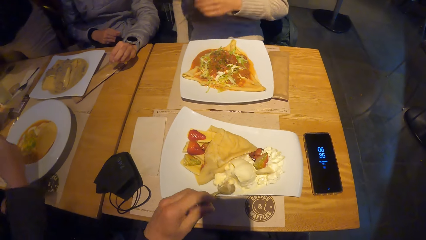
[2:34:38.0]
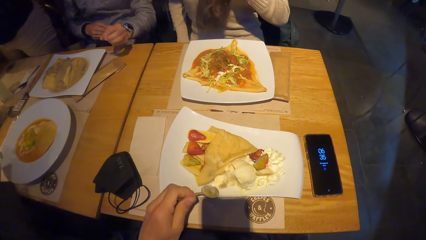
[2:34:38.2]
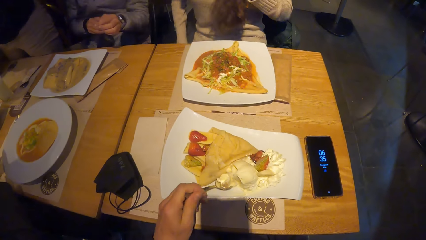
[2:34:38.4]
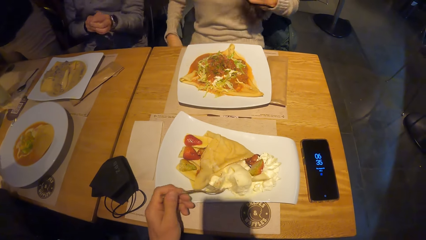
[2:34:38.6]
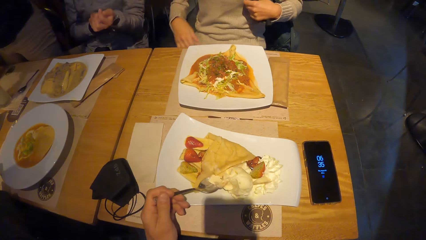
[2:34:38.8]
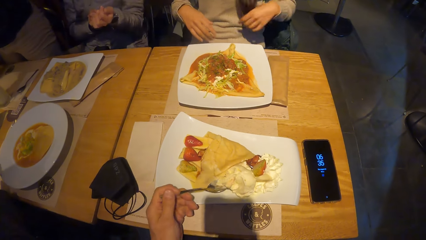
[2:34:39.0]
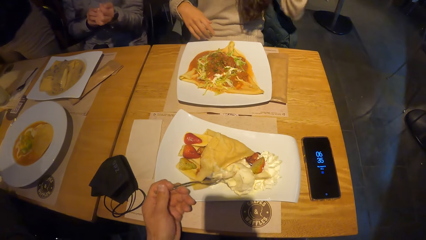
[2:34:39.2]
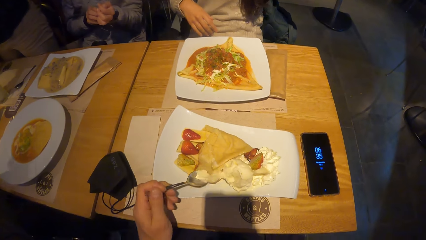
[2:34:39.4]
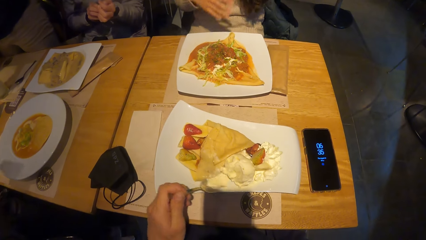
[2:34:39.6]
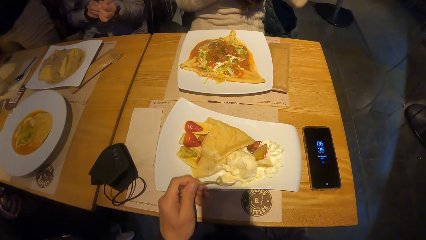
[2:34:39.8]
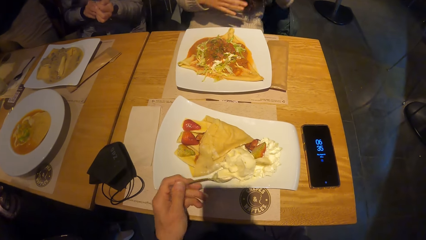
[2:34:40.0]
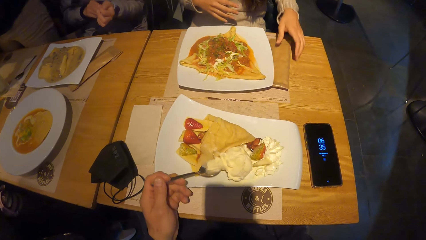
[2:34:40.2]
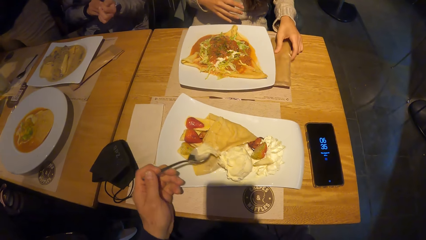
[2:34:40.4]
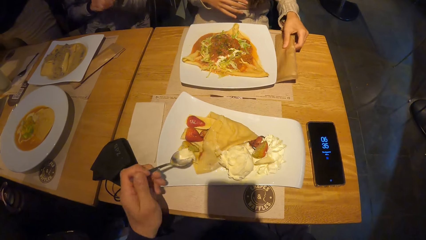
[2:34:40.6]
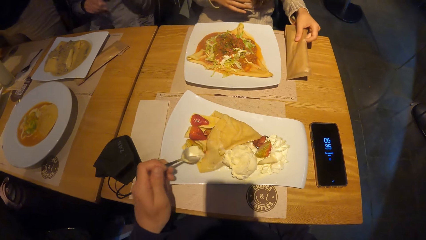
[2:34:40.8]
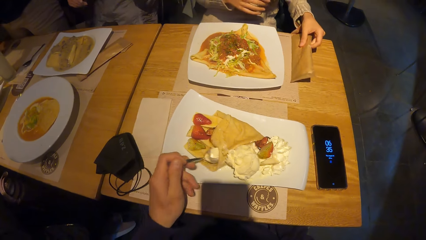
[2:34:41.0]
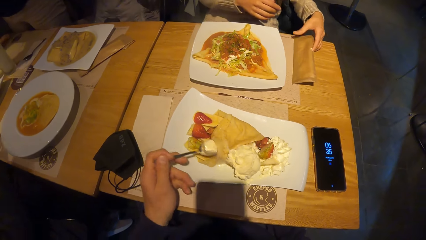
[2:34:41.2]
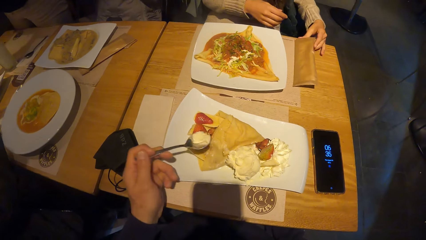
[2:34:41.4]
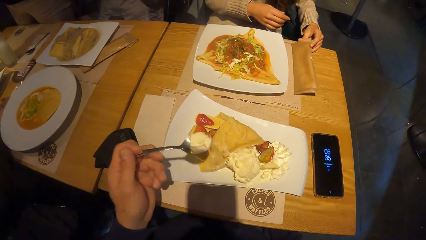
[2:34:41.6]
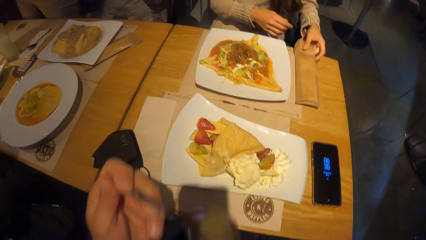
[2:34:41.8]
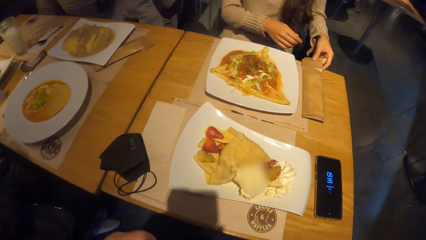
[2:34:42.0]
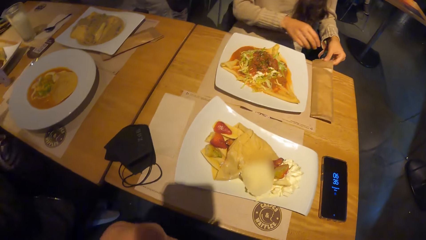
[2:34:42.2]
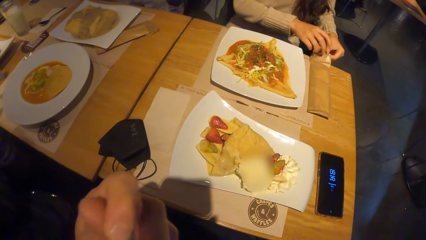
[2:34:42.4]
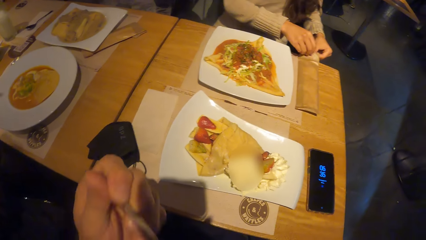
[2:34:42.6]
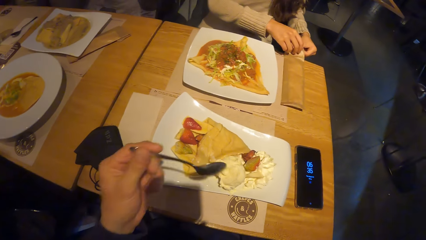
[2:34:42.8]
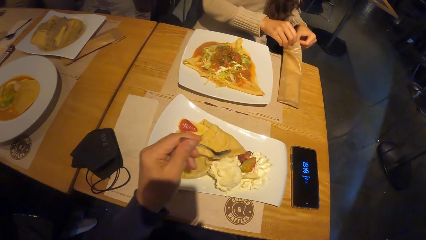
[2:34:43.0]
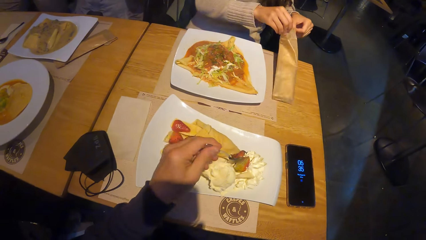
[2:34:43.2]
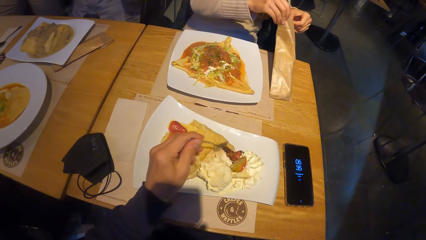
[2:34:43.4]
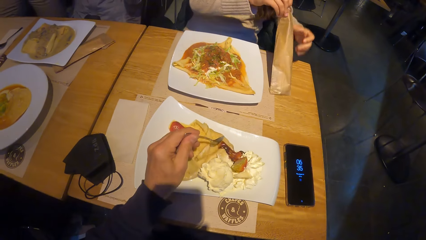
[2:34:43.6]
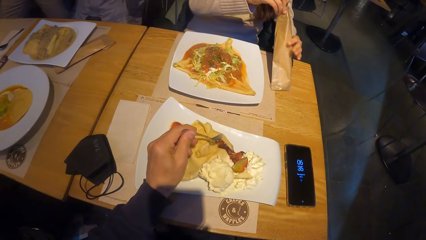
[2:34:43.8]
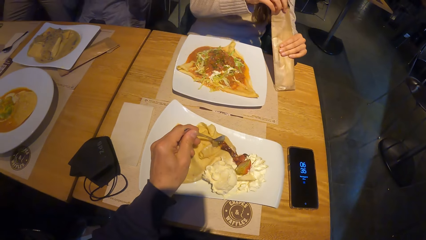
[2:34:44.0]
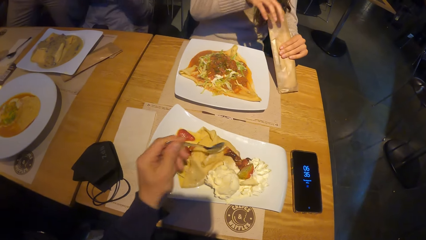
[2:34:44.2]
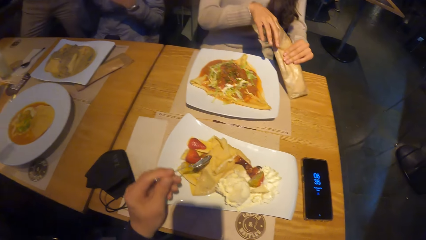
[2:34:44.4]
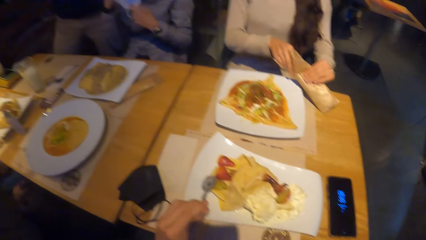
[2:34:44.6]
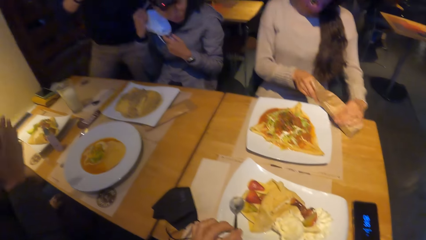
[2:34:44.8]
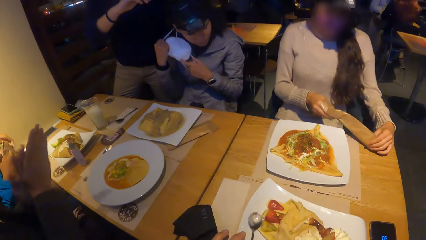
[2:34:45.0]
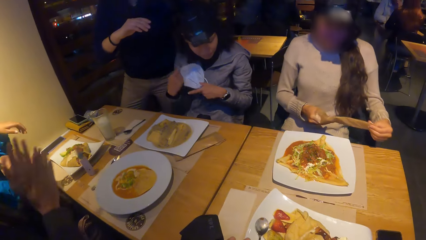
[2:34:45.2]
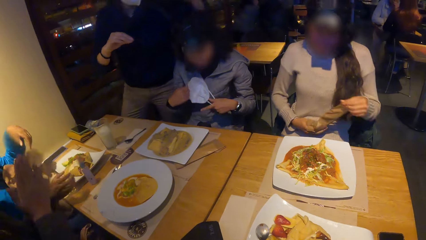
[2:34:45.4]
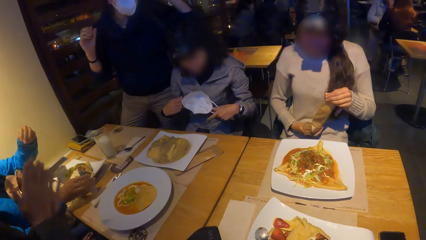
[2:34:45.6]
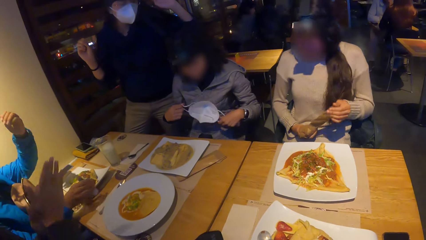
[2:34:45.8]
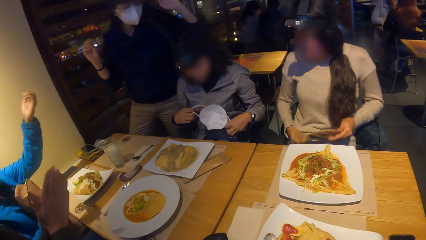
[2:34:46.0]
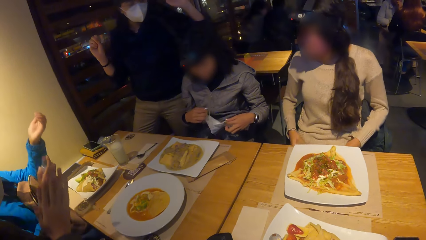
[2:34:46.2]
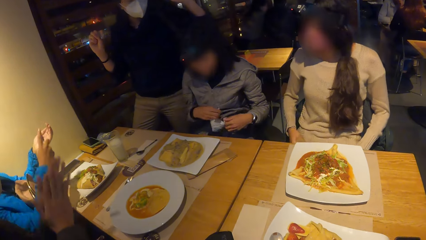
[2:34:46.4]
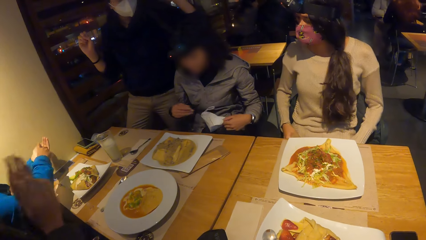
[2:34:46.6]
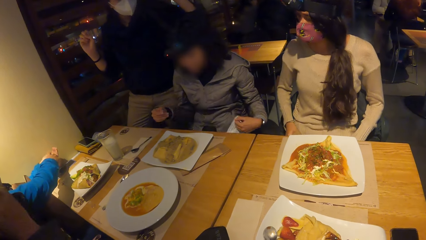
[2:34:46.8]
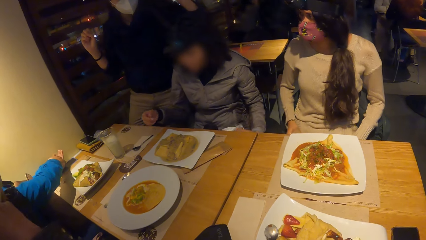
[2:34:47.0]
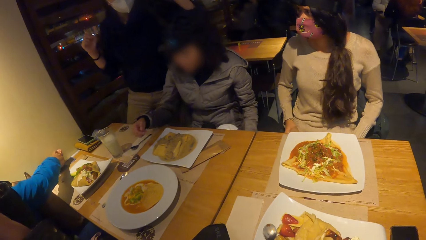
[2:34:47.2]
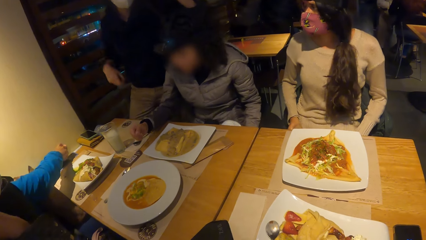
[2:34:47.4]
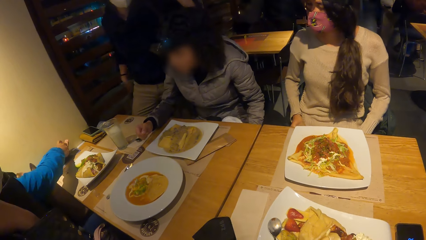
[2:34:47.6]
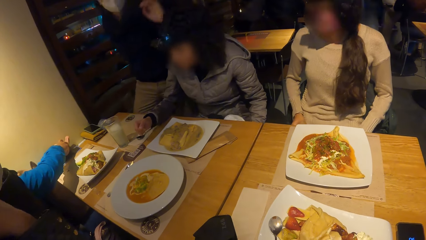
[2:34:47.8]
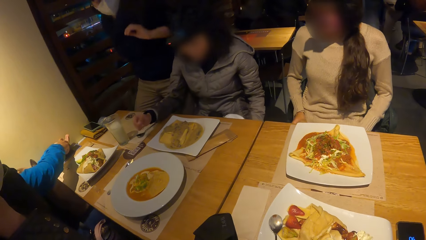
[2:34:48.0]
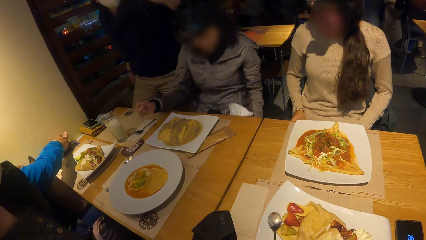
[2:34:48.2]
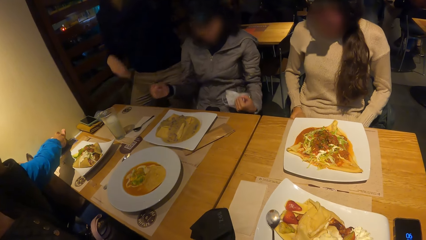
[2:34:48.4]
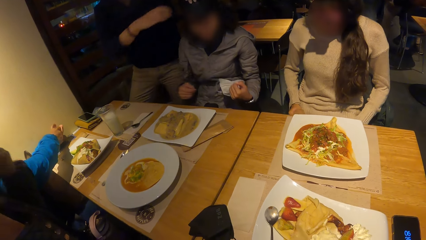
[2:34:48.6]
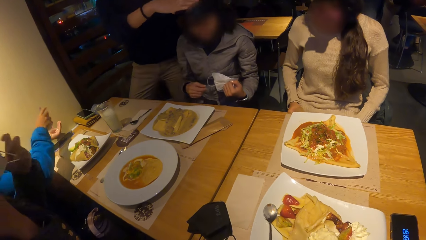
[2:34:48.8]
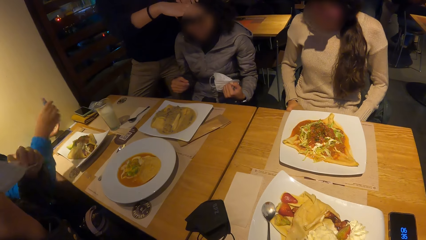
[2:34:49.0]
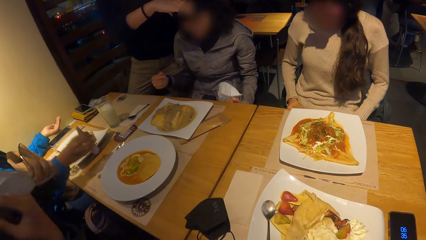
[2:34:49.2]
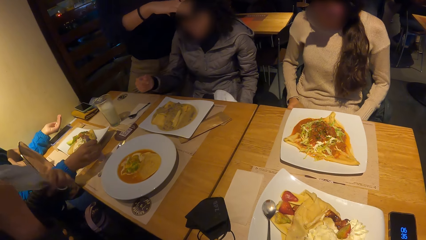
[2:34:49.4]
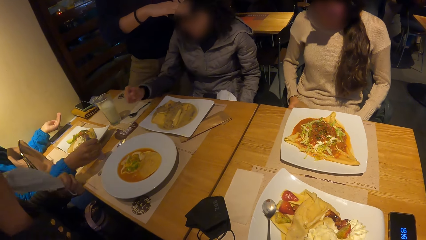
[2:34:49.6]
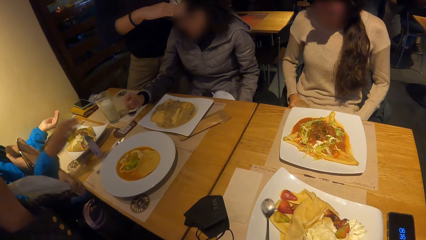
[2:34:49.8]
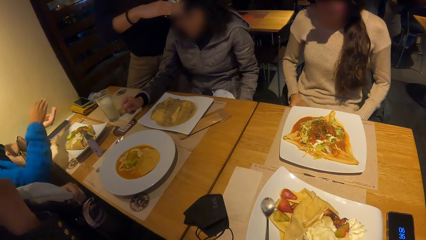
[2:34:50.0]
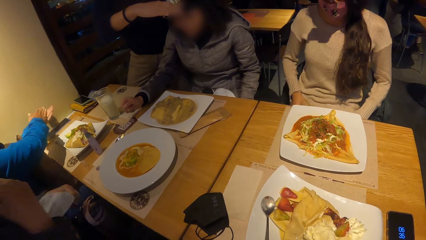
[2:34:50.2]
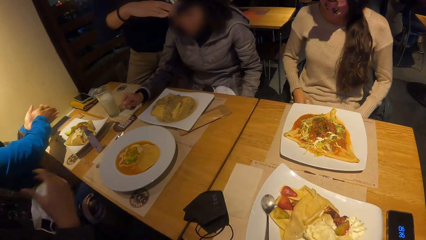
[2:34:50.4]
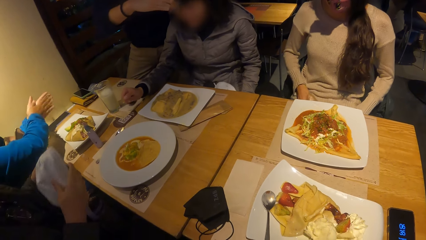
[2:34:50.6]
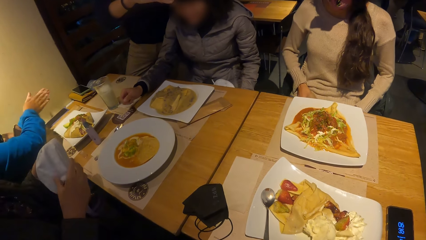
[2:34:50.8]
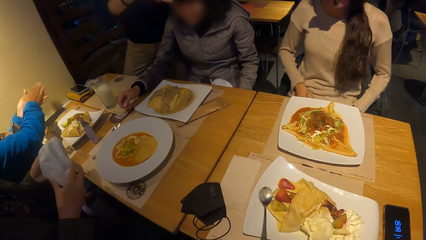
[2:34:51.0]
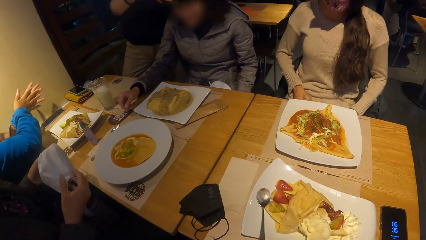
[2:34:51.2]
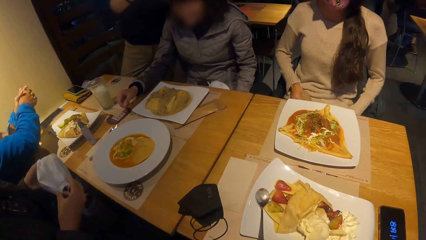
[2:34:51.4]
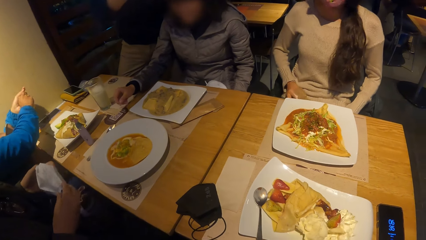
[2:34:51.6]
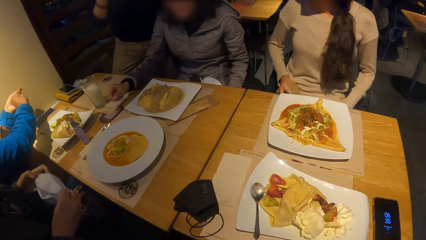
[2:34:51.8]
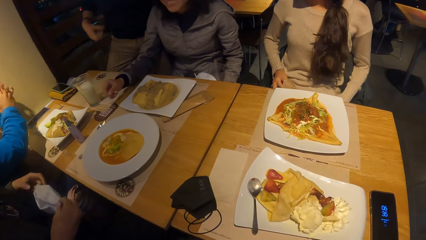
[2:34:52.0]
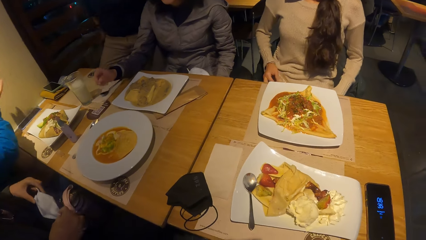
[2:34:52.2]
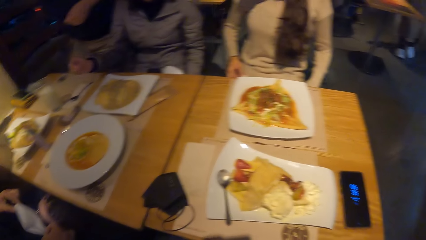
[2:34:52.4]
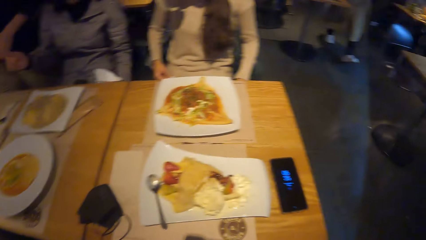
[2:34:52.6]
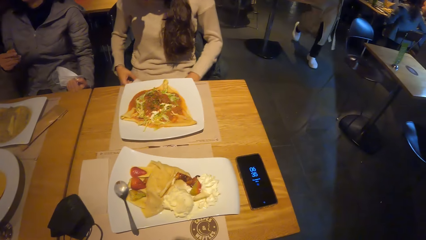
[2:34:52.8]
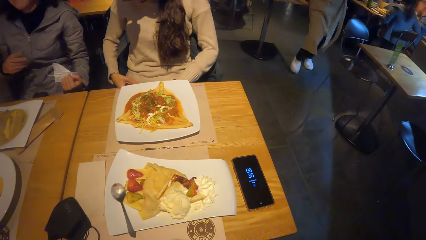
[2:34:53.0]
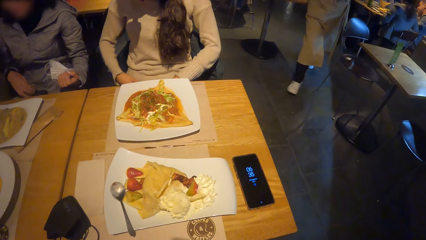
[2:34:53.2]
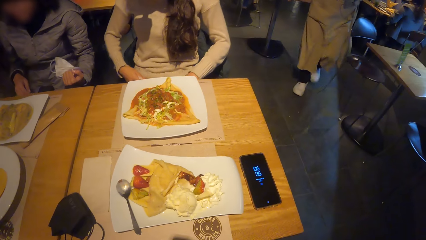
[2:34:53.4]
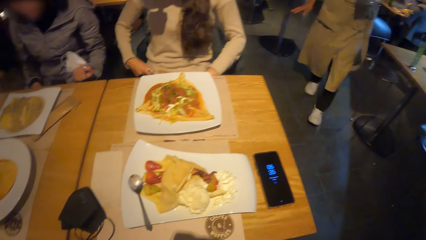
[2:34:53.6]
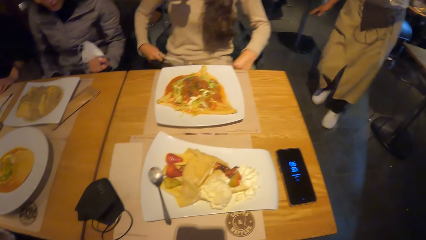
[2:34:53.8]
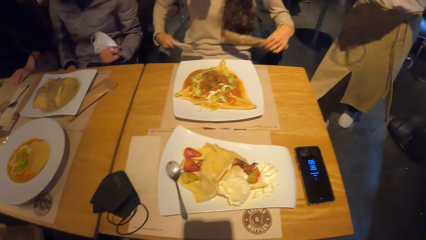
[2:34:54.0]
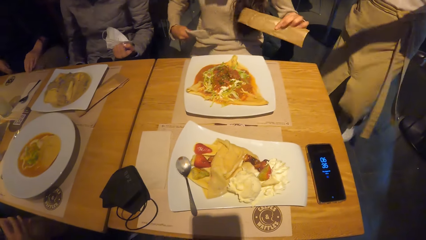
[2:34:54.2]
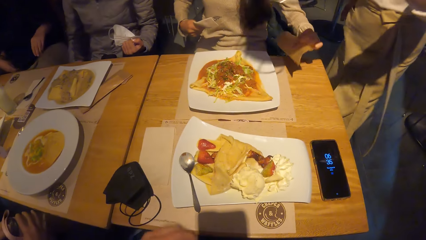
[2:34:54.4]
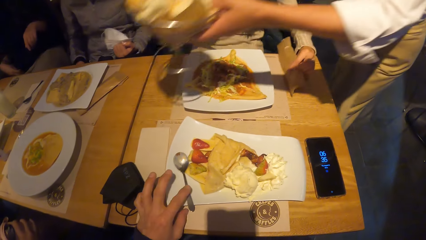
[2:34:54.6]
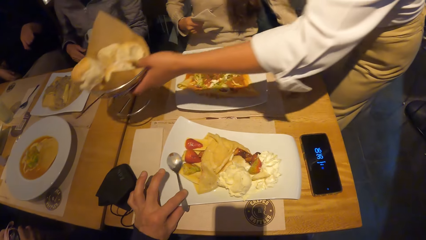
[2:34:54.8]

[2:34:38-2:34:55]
The camera wearer eats taco with the spoon in his left hand. A person picks up a paper and opens the paper with both hands. A woman removes a cutlery bag from the table with both hands. Another woman removes a nose mask from her face with her hands. A third woman picks up the sanitizer from a table with her right hand. The second woman holds the mask. The third woman applies the sanitizer to her left palm and spills some lotion on her hand. A fourth woman removes a nose mask from her face with her right hand. The third woman drops the sanitizer on the table with her right hand. A fifth woman adjusts a camera on the second woman's head with her right hand. The third woman rubs both hands with the sanitizer on her left hand. The fifth woman holds the mask with both hands. The first woman drops the cutlery bag on the table with her left hand.
